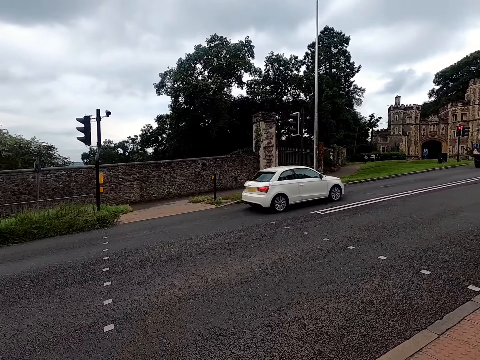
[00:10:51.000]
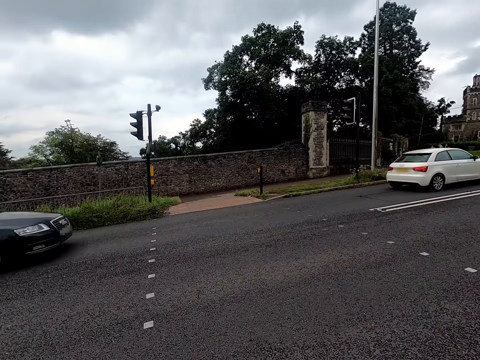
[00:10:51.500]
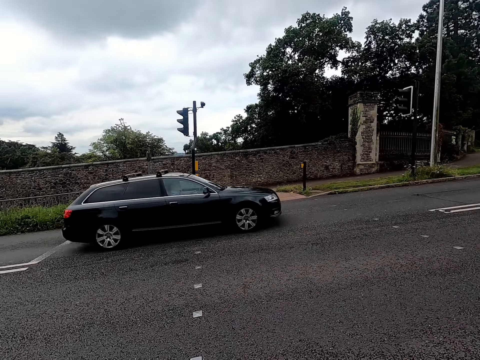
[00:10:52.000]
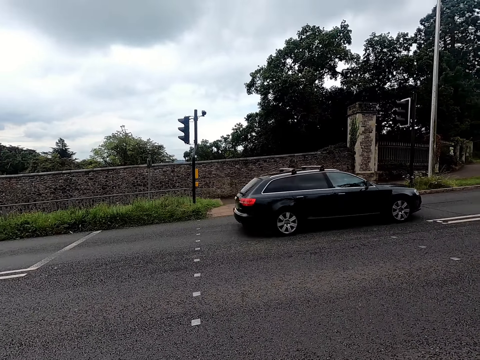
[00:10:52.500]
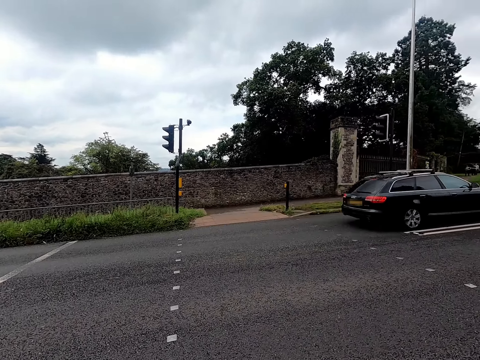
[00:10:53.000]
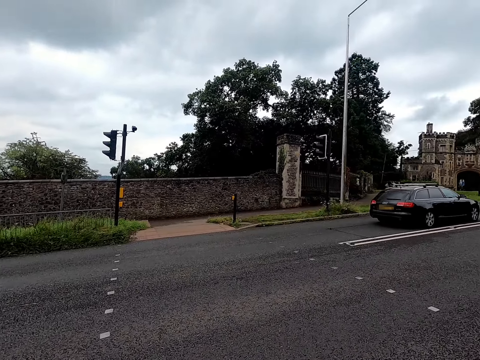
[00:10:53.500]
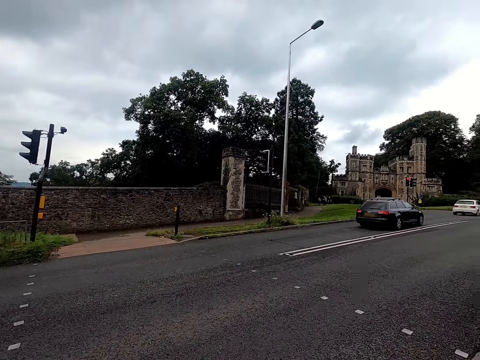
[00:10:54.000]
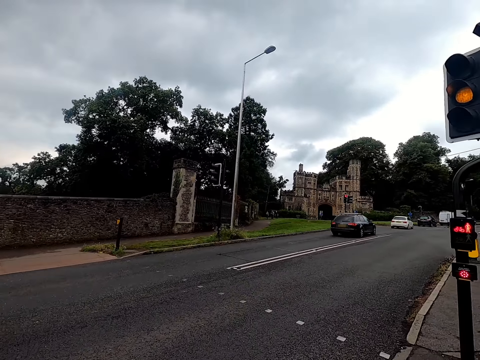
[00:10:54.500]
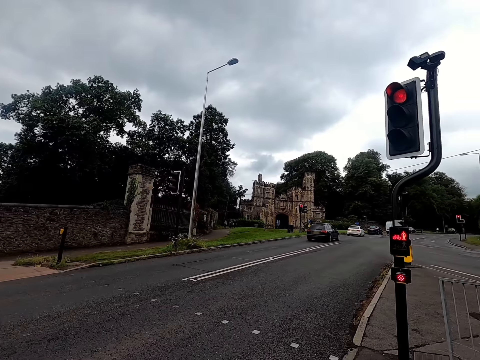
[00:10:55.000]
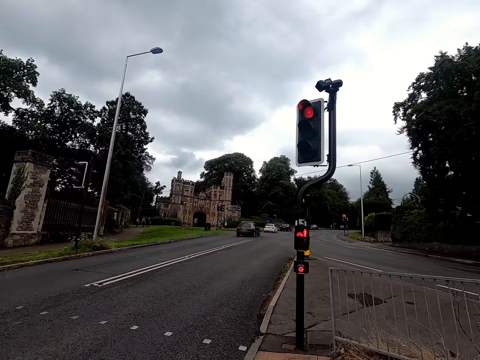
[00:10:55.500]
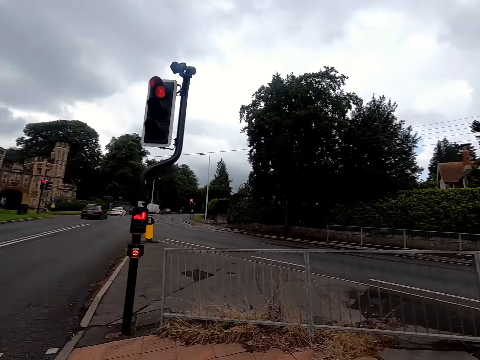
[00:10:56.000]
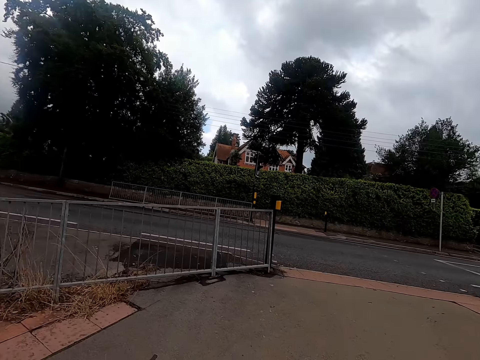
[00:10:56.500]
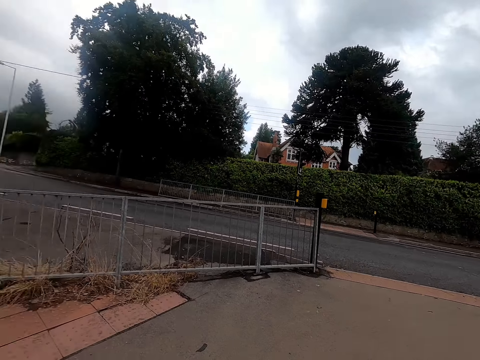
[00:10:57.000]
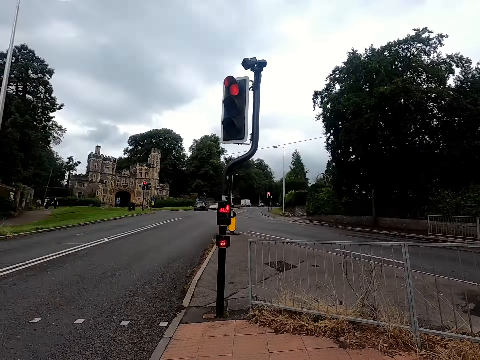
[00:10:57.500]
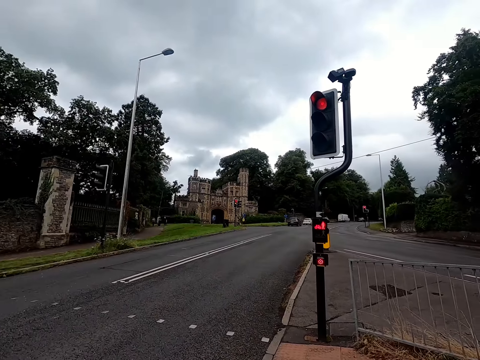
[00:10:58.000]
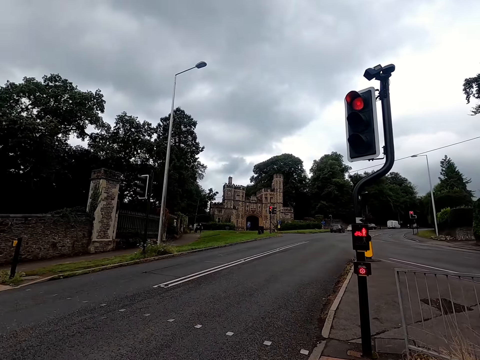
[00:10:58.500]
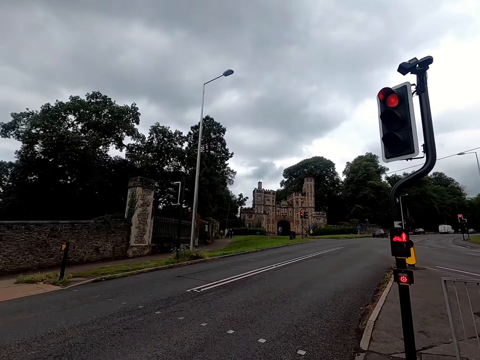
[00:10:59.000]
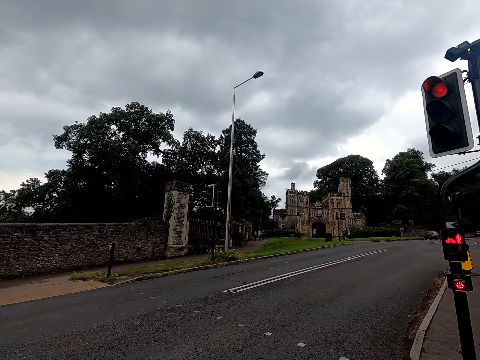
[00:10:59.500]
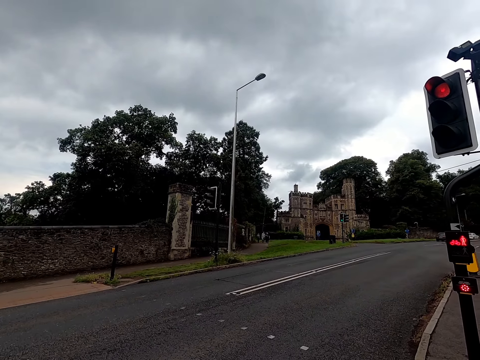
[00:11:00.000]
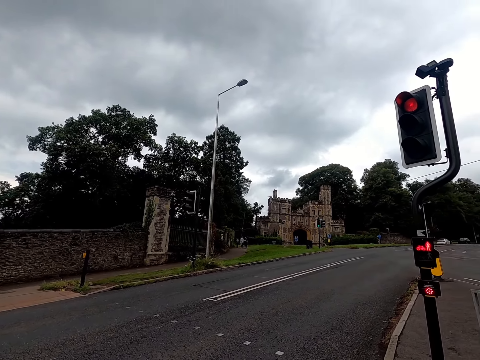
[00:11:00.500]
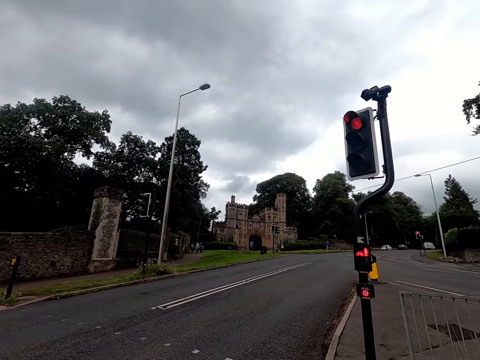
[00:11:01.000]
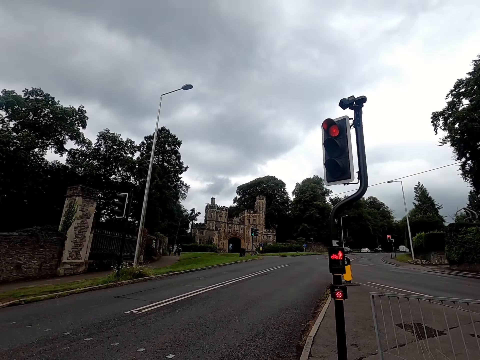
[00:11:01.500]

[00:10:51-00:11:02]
The camera wearer inspects the road.

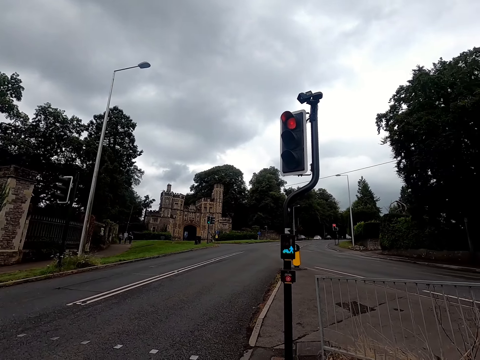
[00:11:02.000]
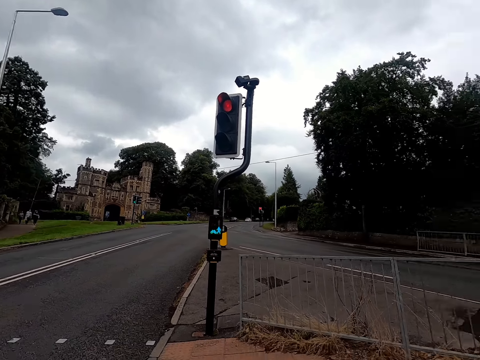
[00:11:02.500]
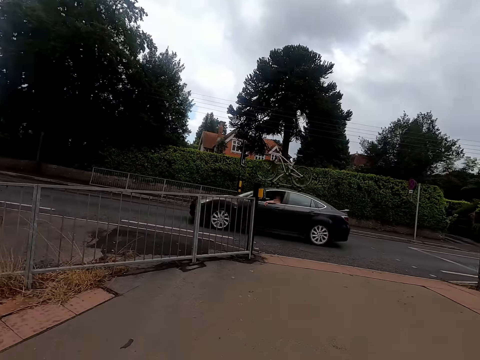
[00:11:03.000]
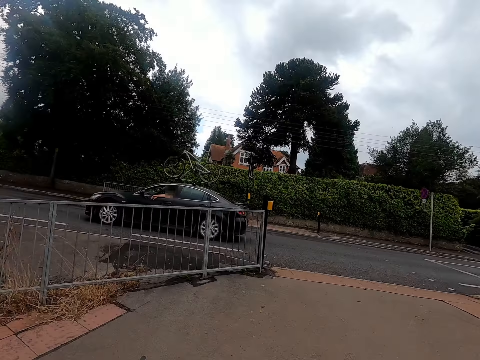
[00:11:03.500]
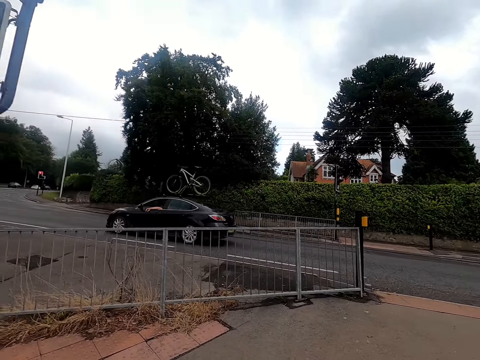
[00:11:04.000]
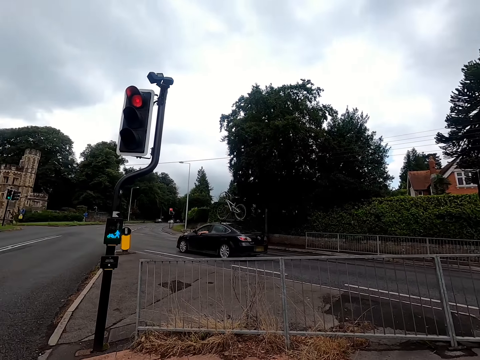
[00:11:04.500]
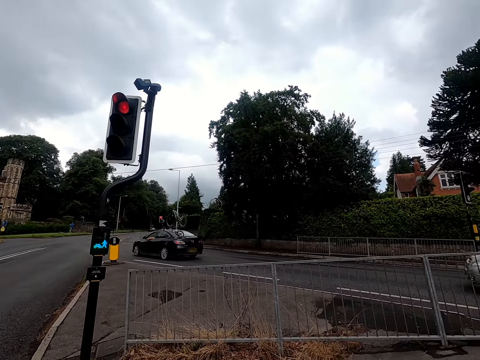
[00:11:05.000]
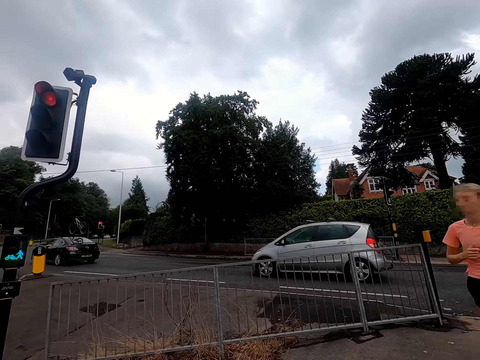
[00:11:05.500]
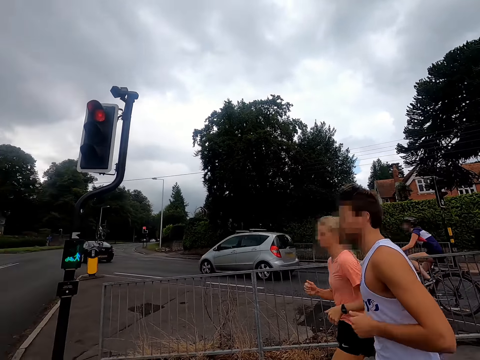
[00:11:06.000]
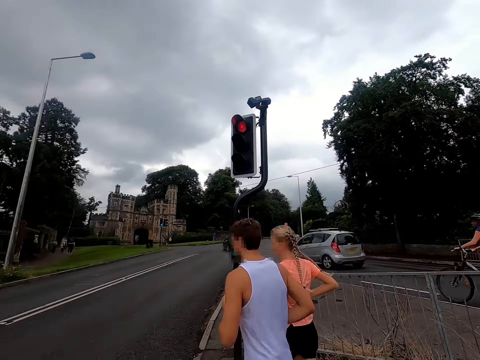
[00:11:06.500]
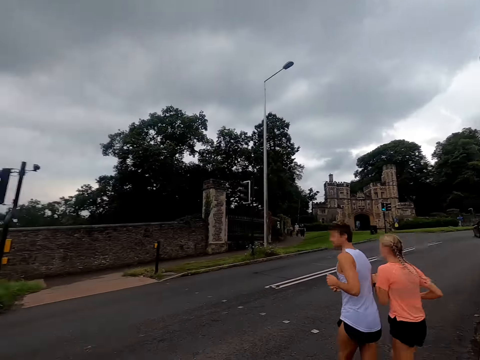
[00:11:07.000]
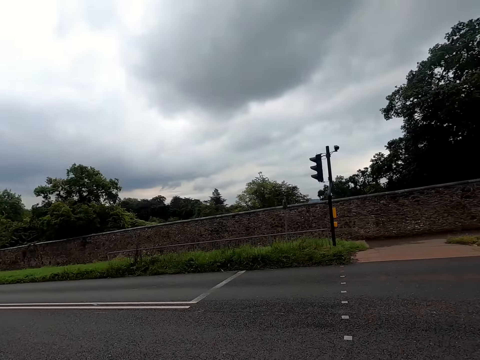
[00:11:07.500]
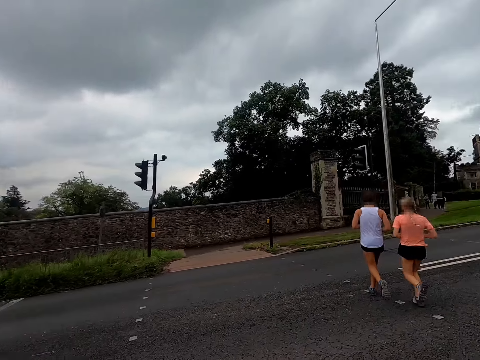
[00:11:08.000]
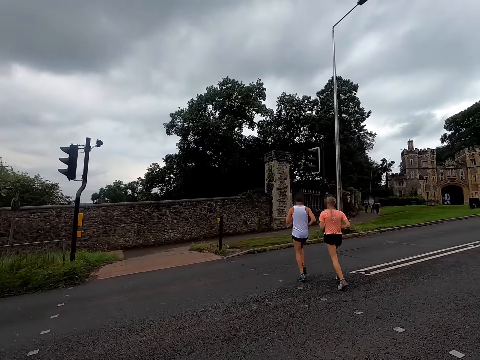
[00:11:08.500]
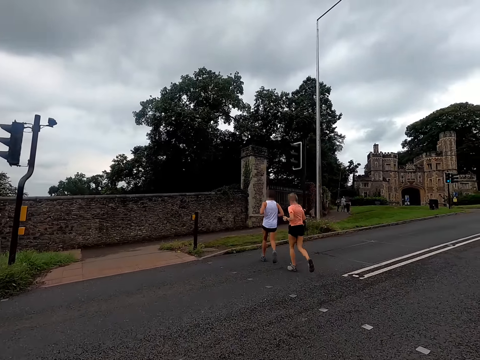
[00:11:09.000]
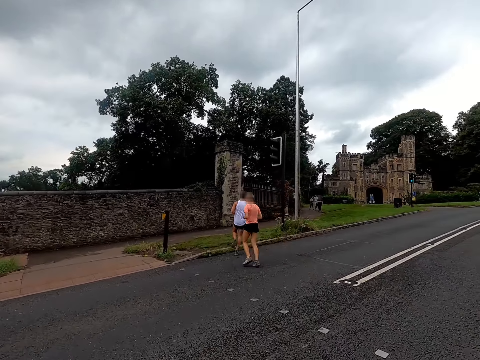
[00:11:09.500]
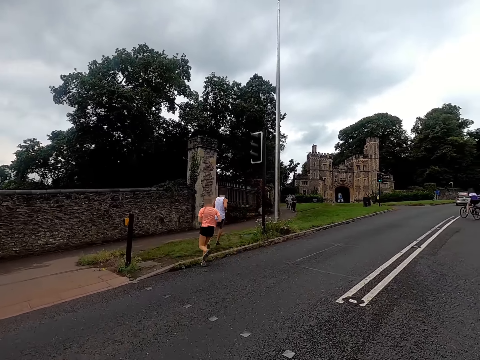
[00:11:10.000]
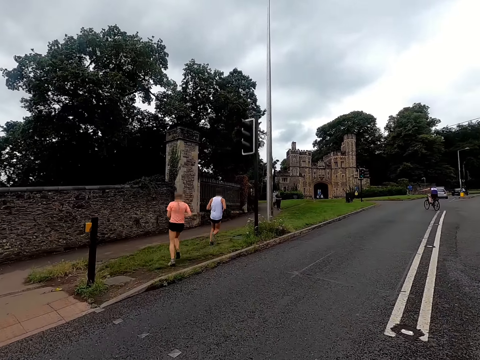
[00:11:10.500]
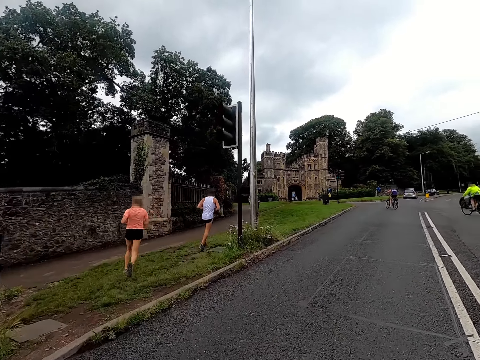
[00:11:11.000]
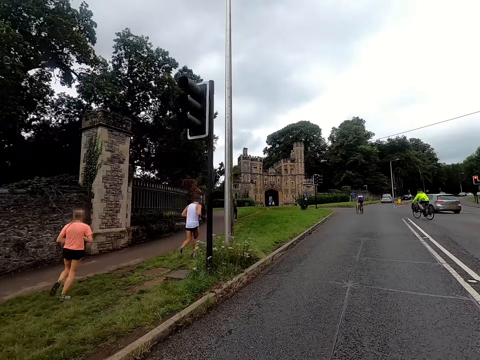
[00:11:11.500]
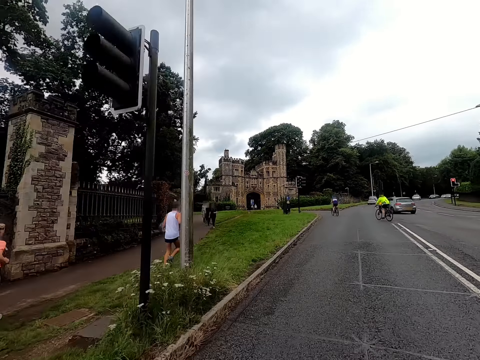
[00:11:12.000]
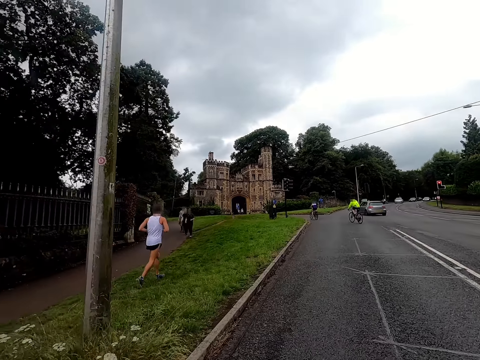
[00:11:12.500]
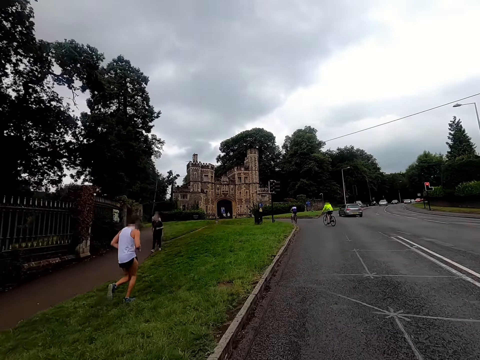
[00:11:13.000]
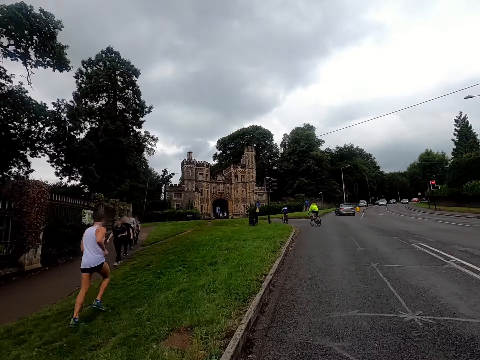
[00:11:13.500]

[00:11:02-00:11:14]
A woman and another woman jog past the camera wearer. The camera wearer rides the bicycle on the road past the group of people.

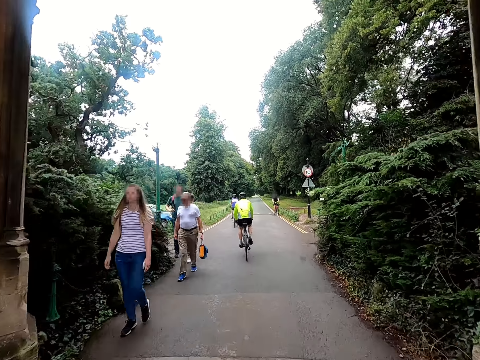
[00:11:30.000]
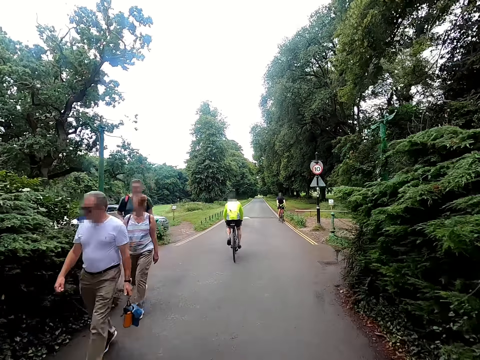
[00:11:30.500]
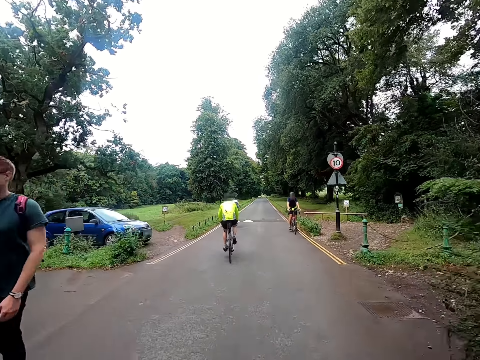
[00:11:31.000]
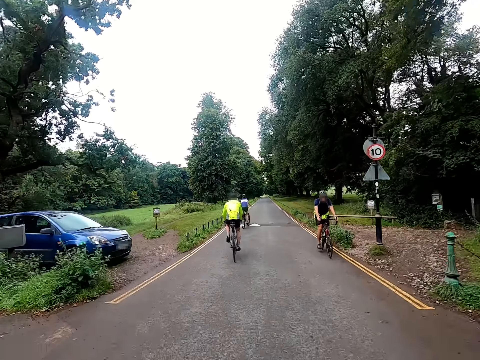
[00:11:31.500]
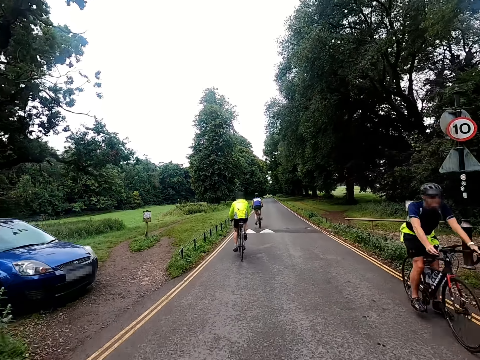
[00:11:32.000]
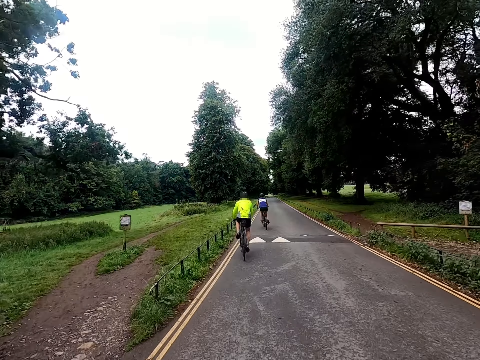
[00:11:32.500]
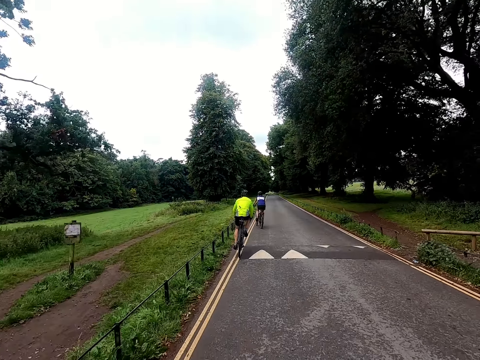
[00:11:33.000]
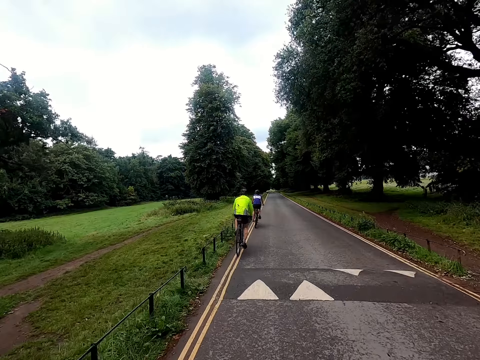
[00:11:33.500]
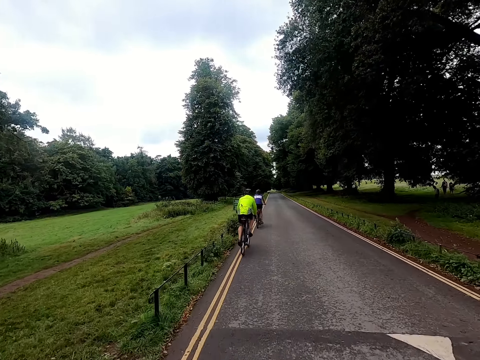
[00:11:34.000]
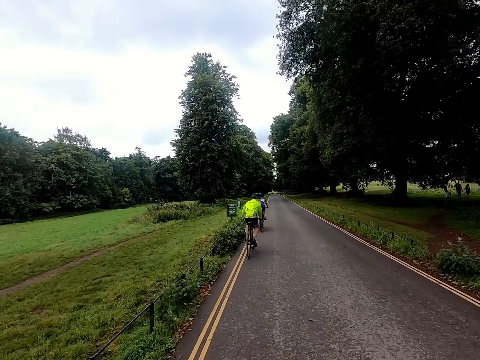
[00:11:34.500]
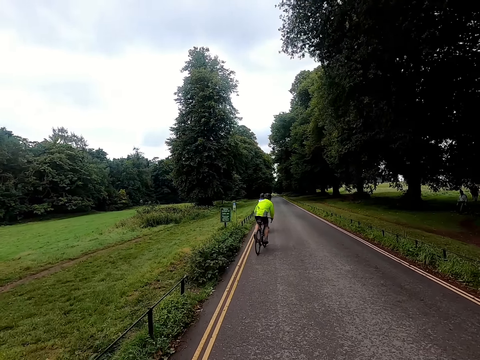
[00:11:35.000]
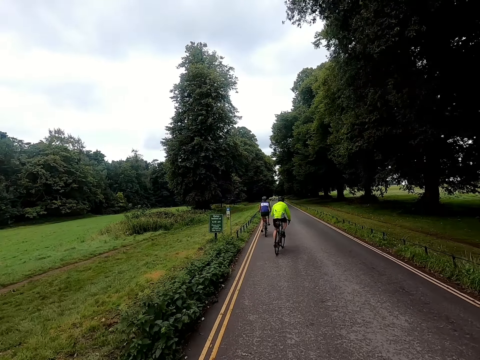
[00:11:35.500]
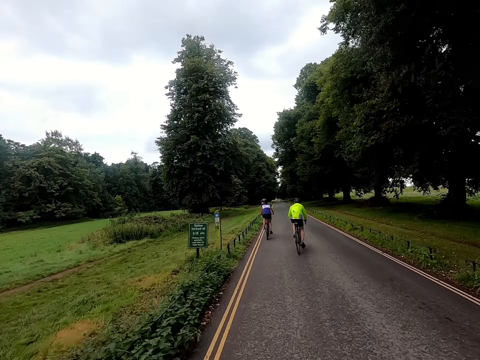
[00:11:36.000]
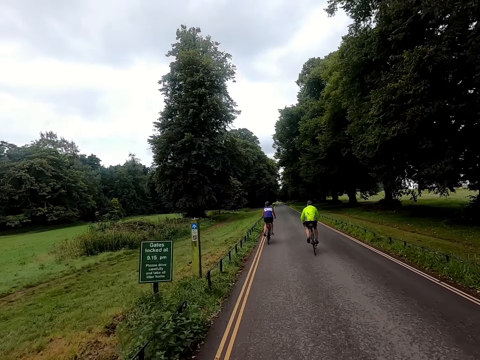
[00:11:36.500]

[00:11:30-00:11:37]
A cyclist rides past the camera wearer.
